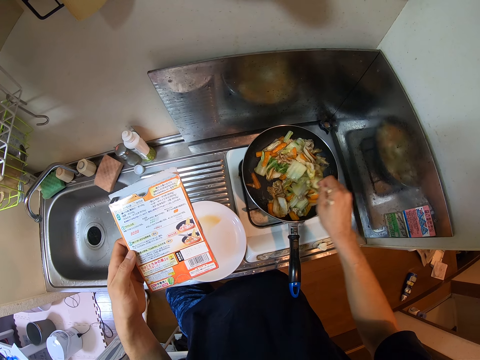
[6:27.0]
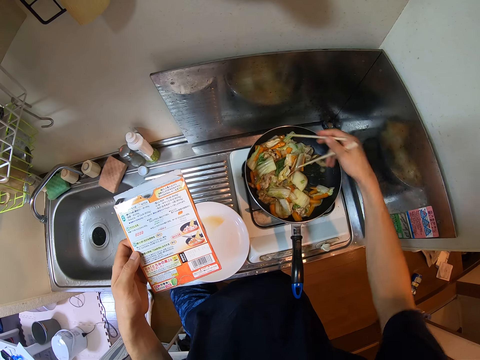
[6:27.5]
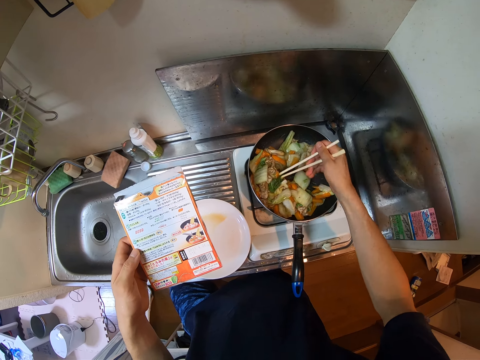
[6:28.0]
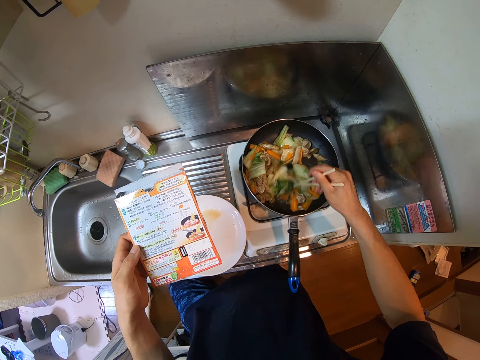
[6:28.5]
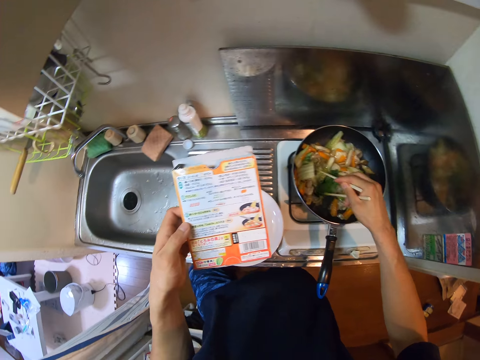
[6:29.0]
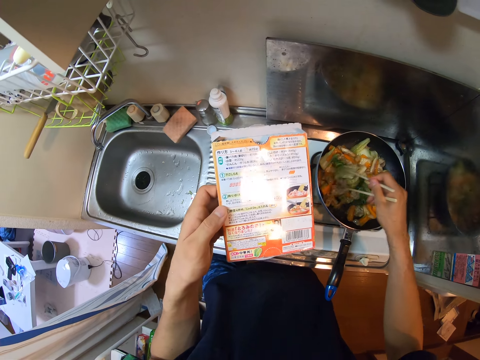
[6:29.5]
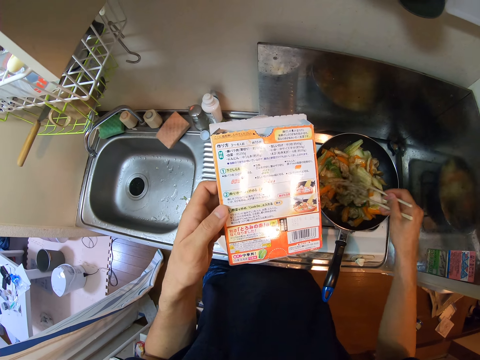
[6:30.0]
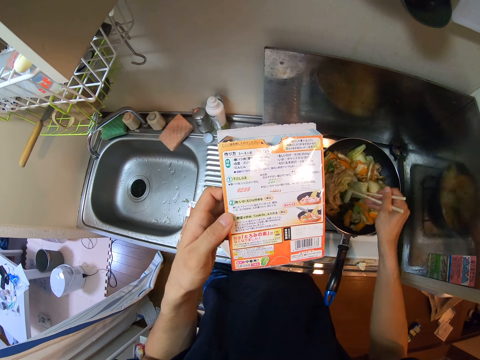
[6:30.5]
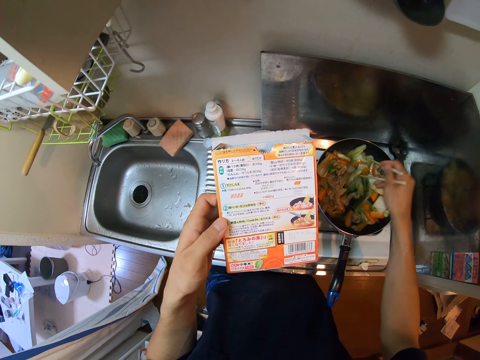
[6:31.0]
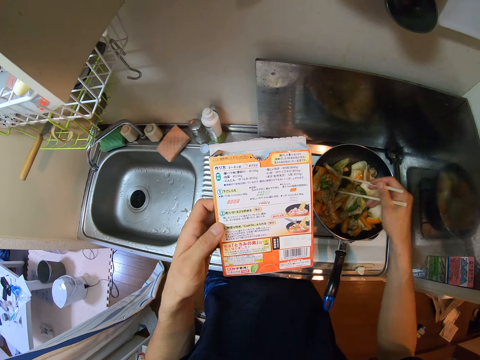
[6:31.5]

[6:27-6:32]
The camera wearer reads the box.

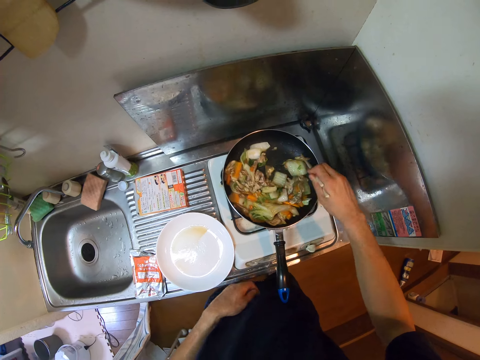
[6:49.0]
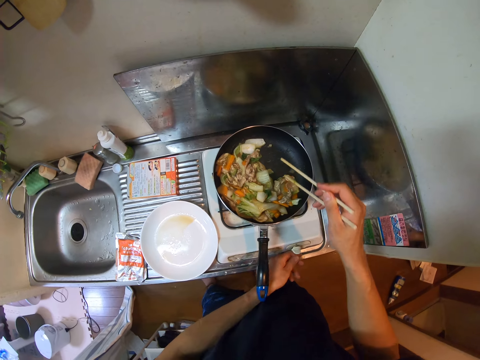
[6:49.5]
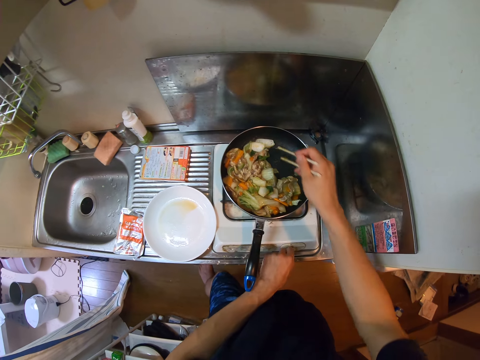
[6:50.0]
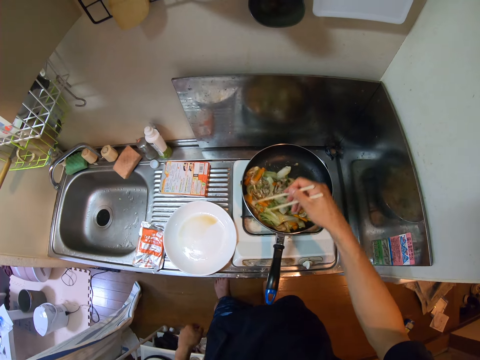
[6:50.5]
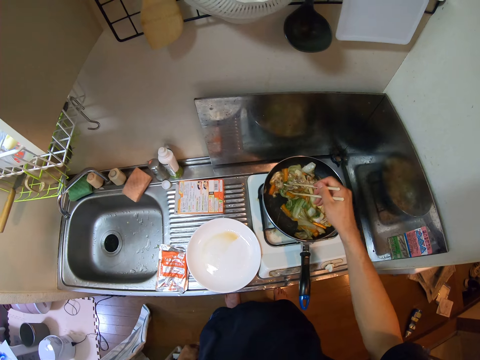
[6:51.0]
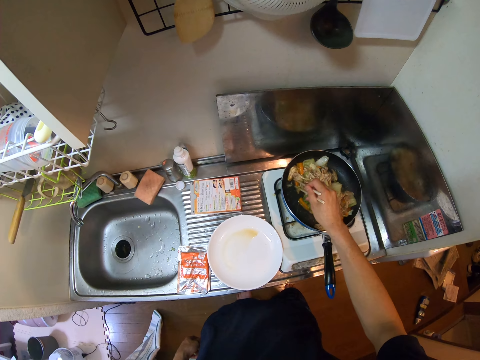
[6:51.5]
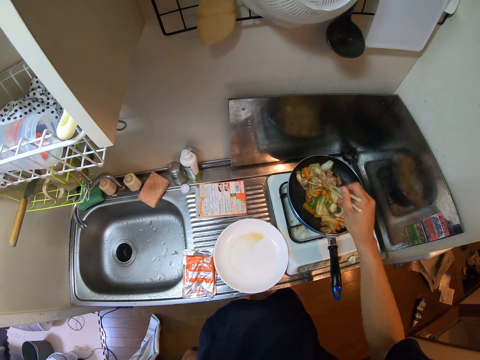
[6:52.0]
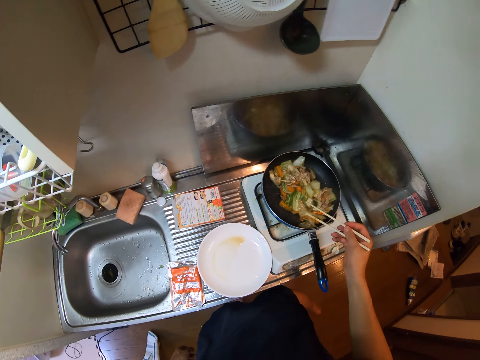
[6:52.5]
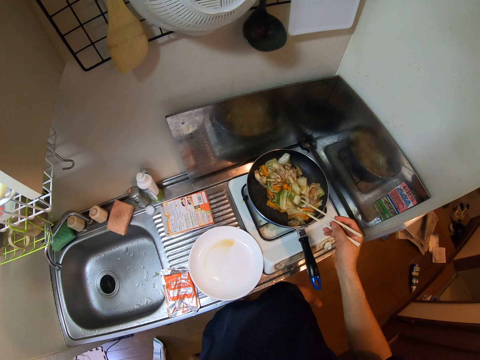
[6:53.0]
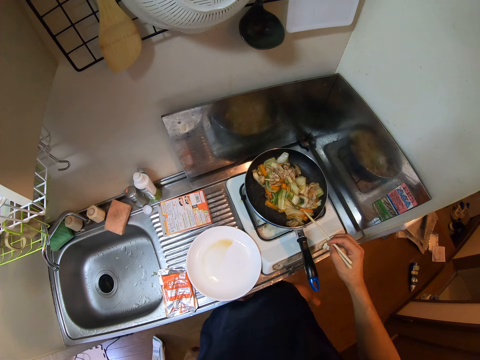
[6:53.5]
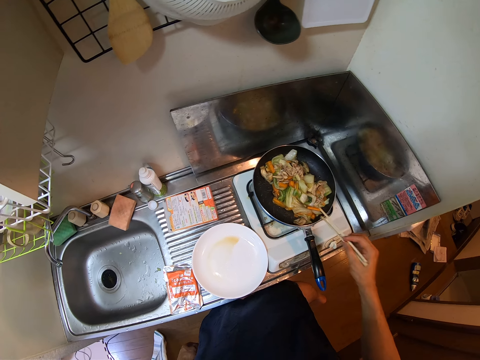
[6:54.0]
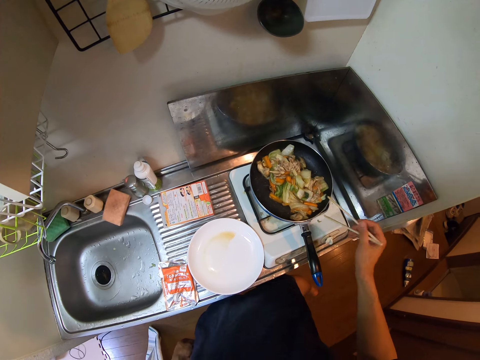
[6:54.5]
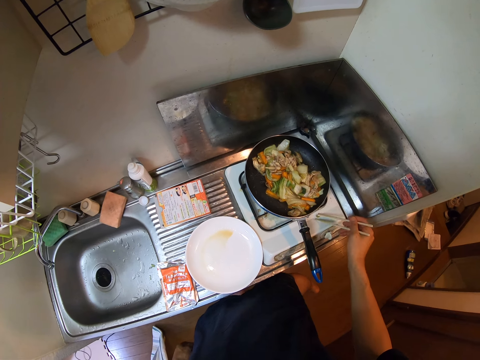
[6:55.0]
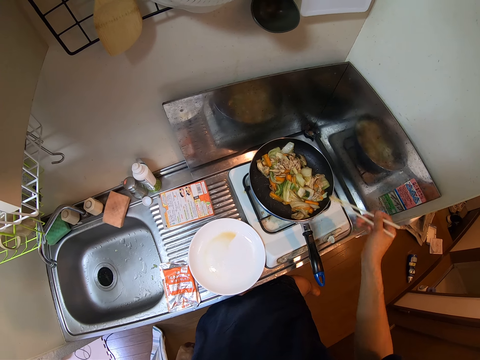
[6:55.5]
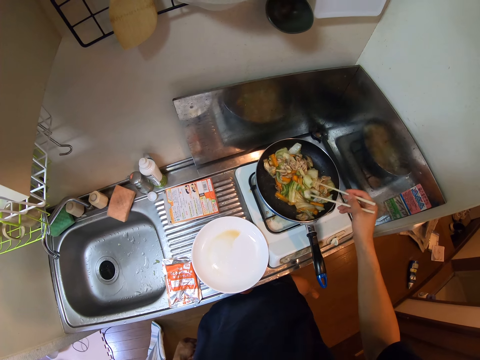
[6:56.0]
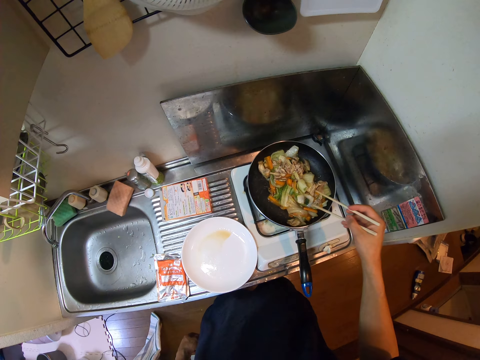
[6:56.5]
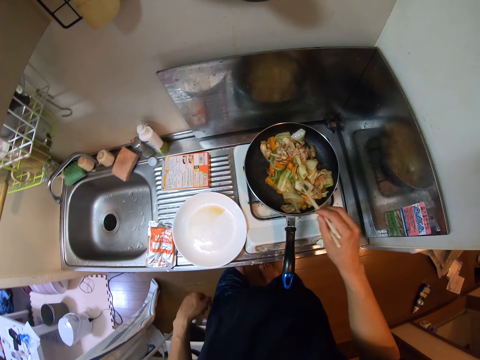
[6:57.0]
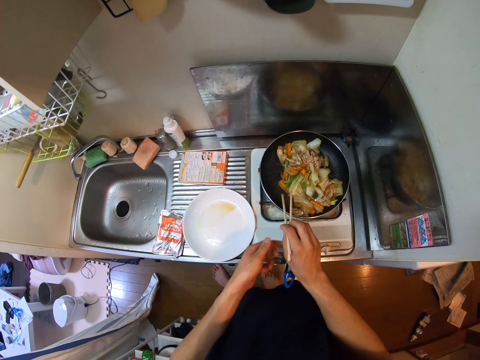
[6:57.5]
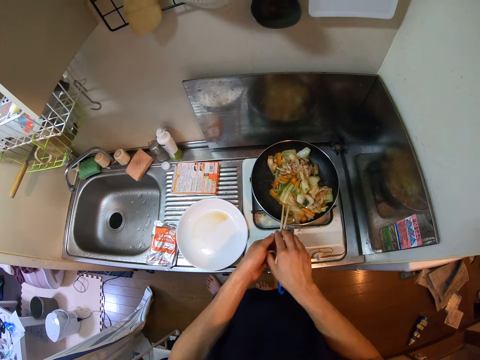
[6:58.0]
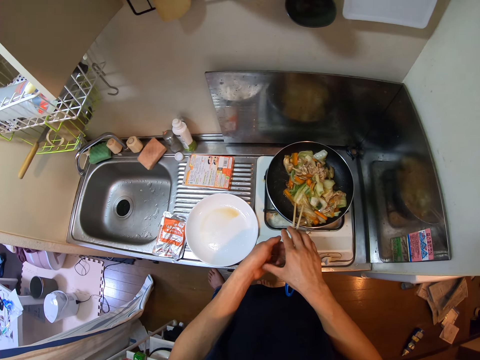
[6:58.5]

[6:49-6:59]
The camera wearer operates the electric cooker with his left hand. He turns off the gas and stirs the food. He picks up food on the cooking gas, puts the food in the frying pan and stirs the food. He touches his left hand with his right hand. He exchanges the chopsticks on his hands.

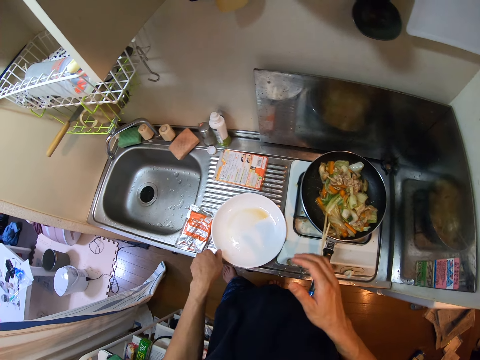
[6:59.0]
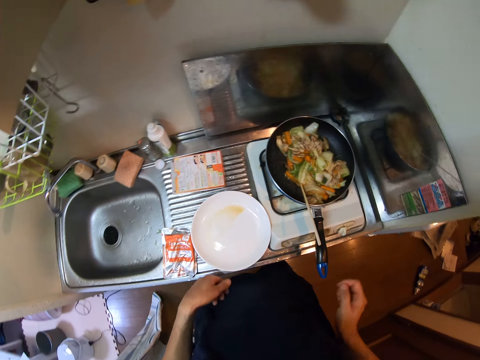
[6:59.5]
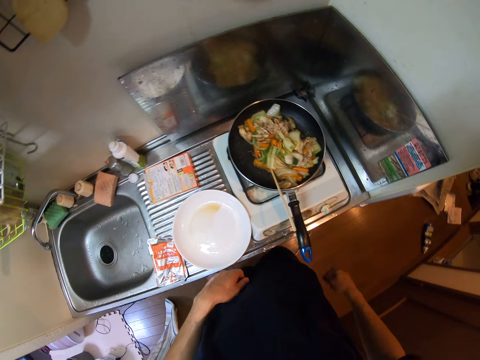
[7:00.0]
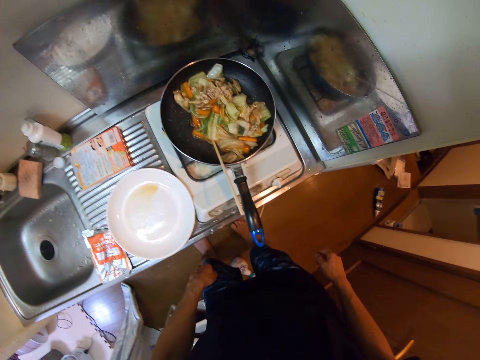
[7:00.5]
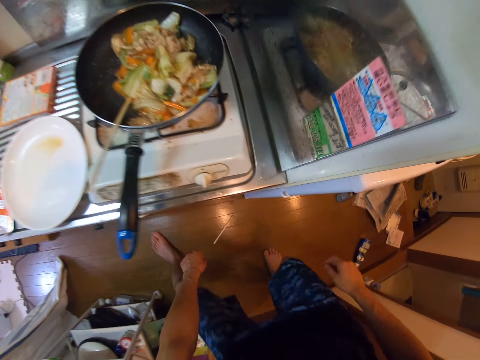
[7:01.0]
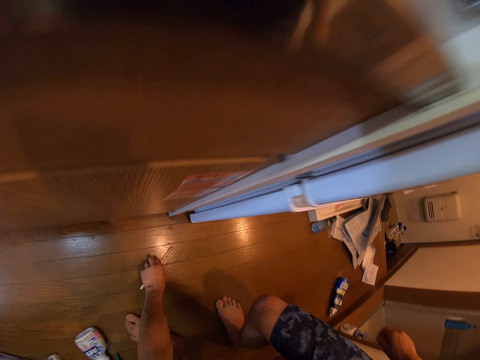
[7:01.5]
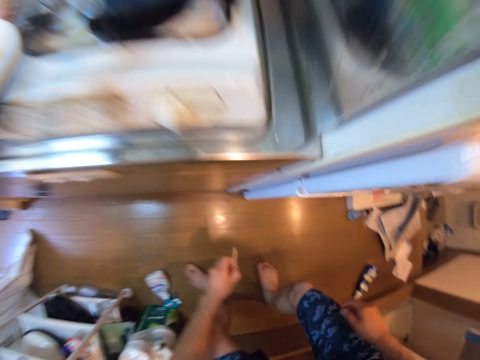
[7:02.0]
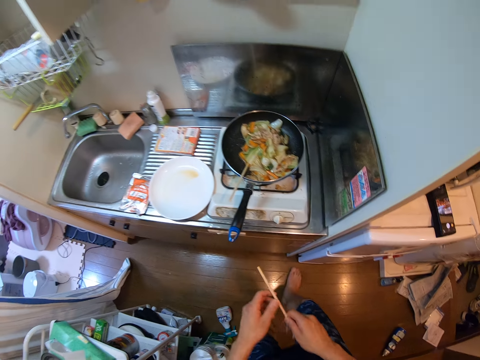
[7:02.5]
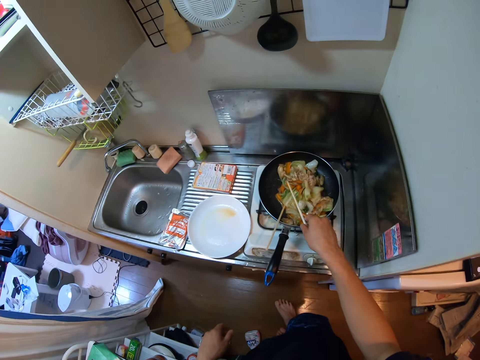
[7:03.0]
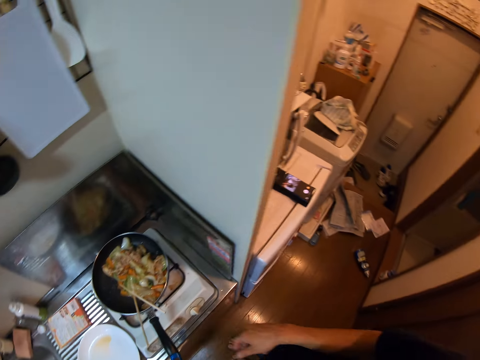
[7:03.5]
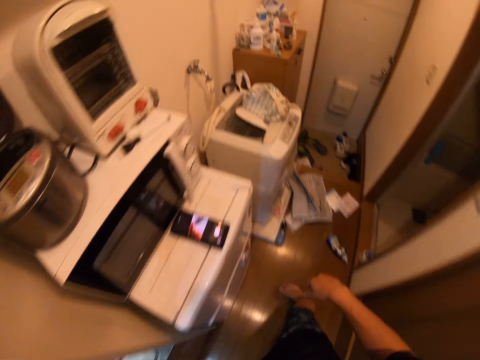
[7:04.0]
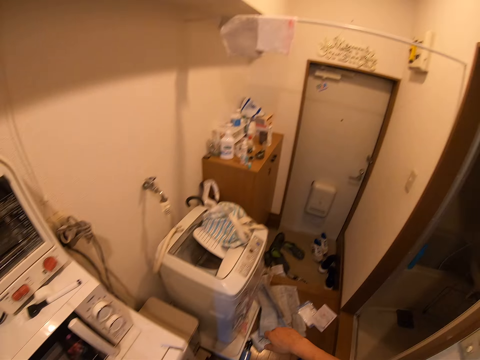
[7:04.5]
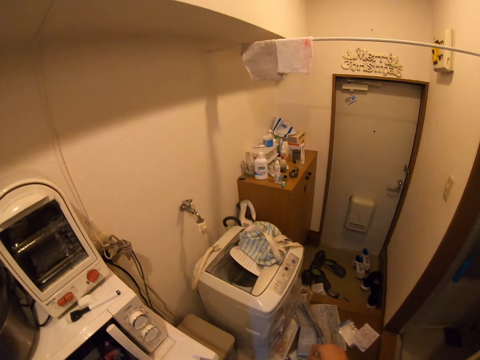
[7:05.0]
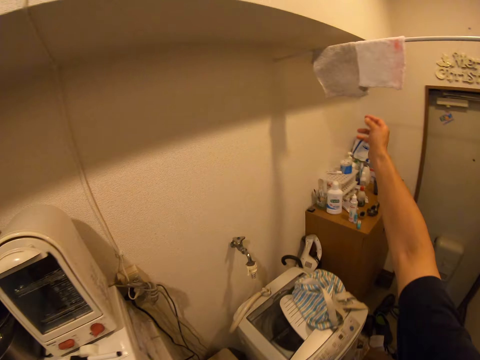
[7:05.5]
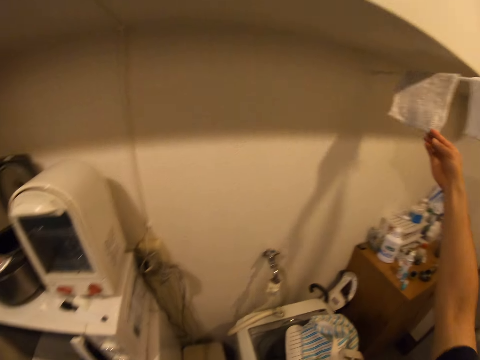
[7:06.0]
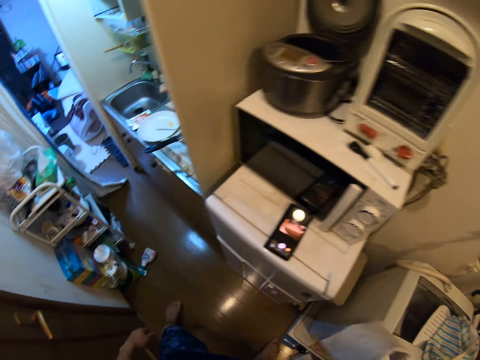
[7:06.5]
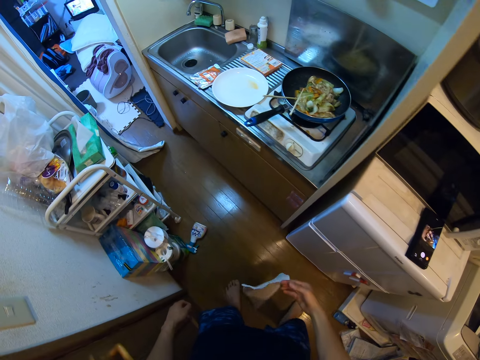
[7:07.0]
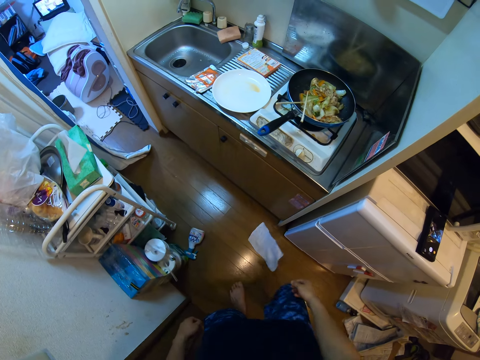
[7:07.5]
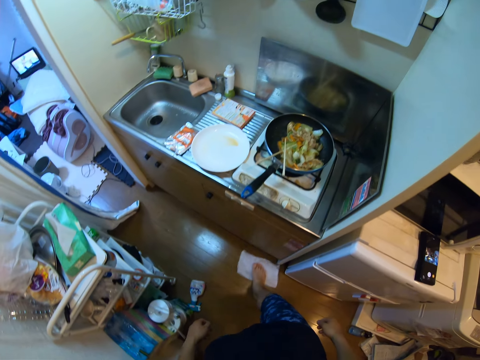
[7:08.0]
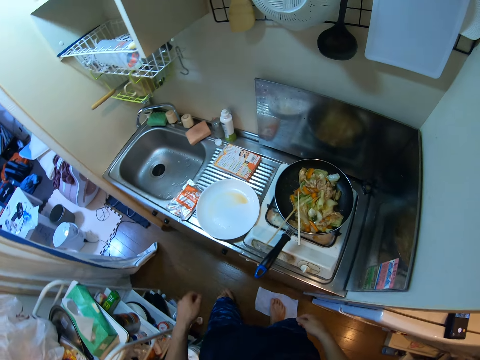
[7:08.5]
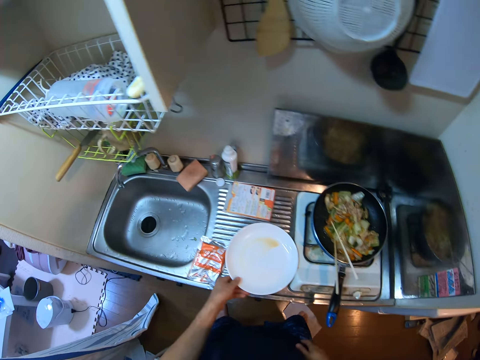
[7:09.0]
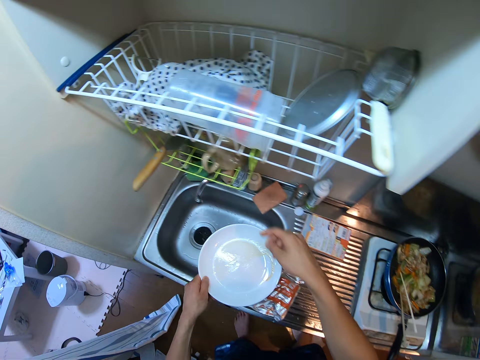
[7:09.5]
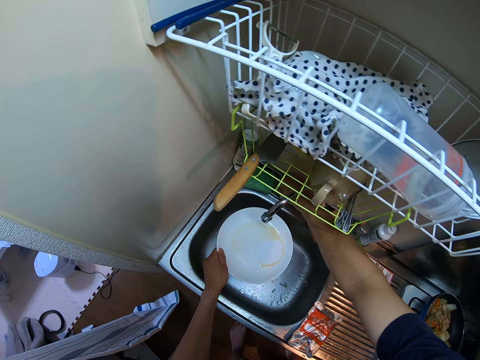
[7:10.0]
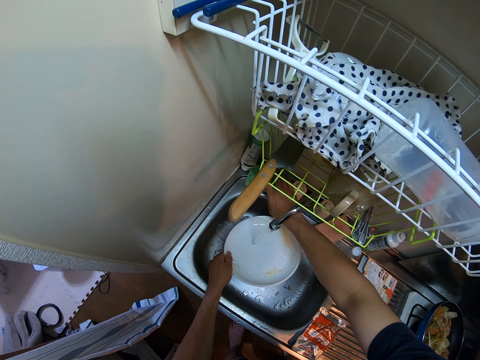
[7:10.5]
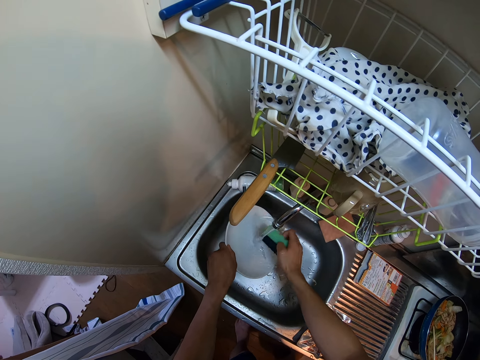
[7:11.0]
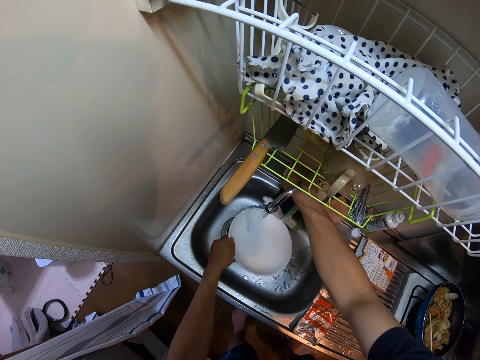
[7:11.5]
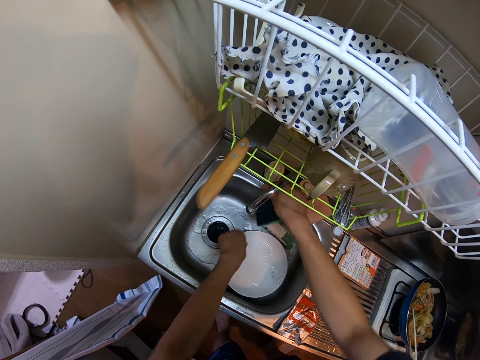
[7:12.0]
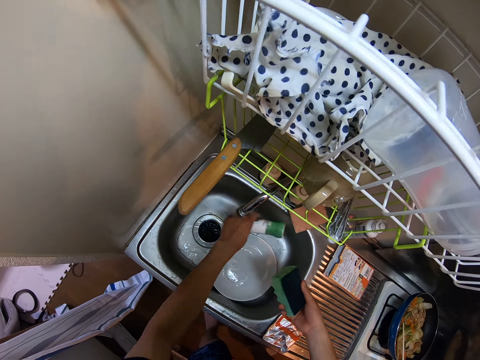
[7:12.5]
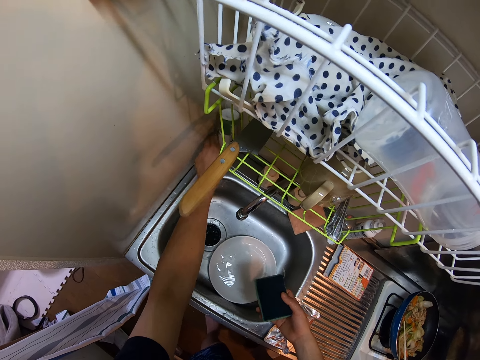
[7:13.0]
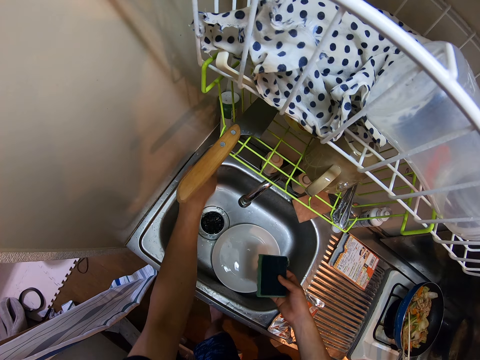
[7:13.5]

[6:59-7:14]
The camera wearer holds the plate. He drops a chopstick on the floor. He bends down and picks up the chopstick with his left hand. He stands up. He places the chopstick in the frying pan. He walks around the kitchen. He picks up a cloth from a hanger with his right hand. He drops the cloth on the floor. He steps on the cloth with his right leg and wipes the floor with his leg. He picks up the plate on the countertop and holds the plate. He turns the knob with his right hand. He opens the water tap and rinses the plate. He picks up a scrub sponge. He washes the plate with the sponge in his right hand. He drops a bottle. He closes the water tap. He picks up the bottle from the sink. He places the bottle on the sink.
